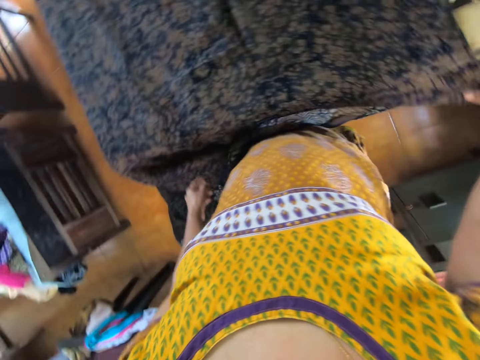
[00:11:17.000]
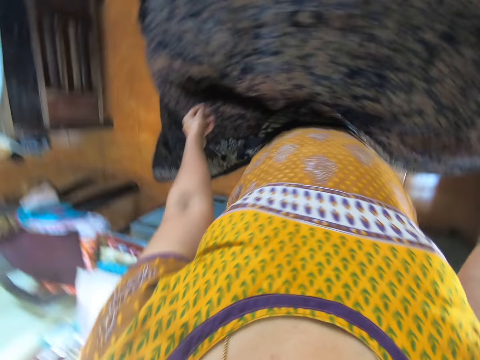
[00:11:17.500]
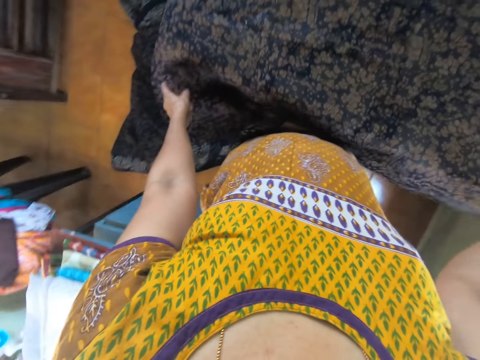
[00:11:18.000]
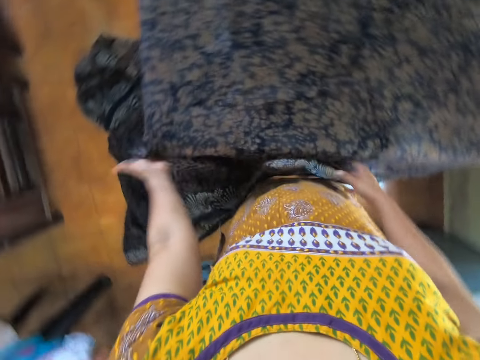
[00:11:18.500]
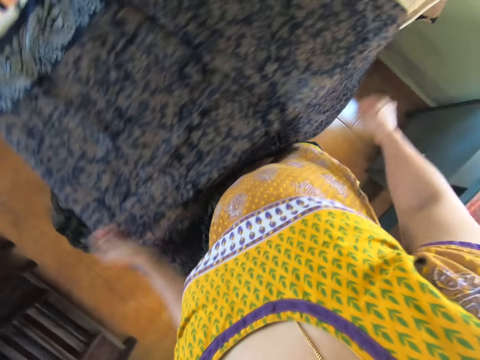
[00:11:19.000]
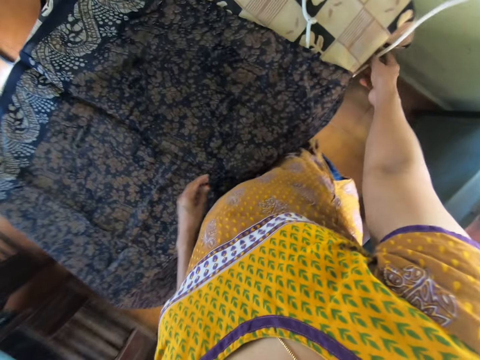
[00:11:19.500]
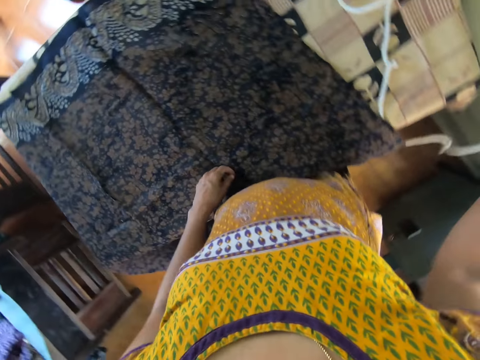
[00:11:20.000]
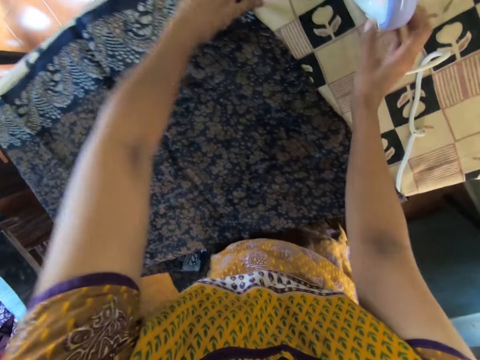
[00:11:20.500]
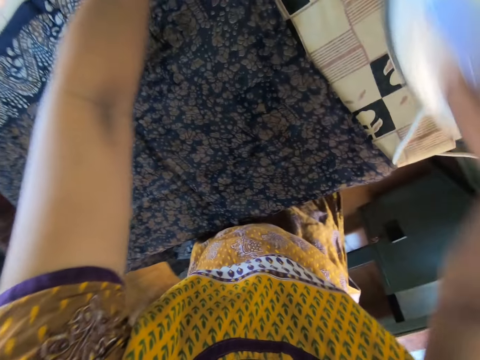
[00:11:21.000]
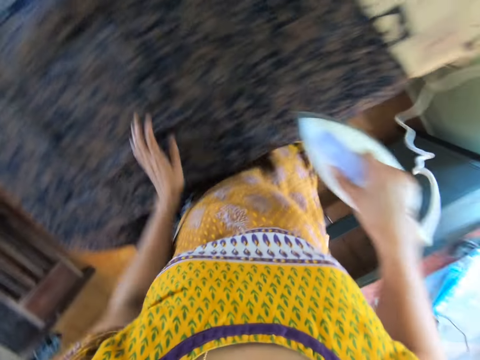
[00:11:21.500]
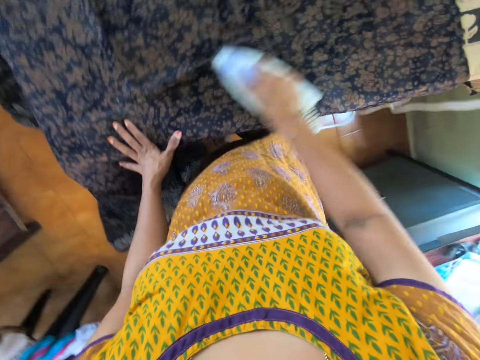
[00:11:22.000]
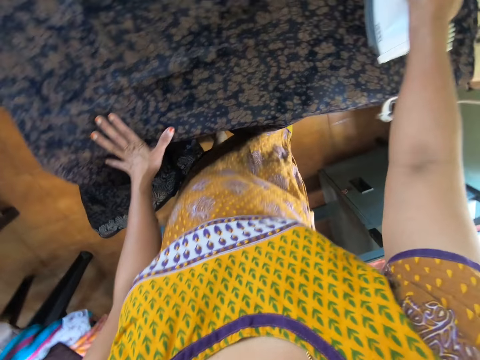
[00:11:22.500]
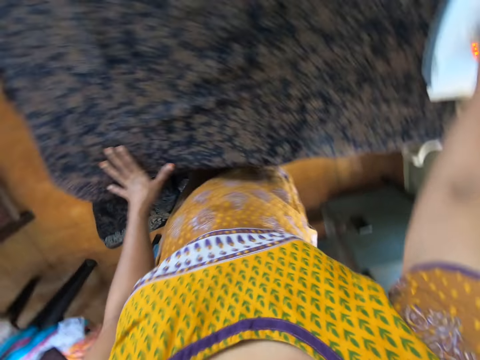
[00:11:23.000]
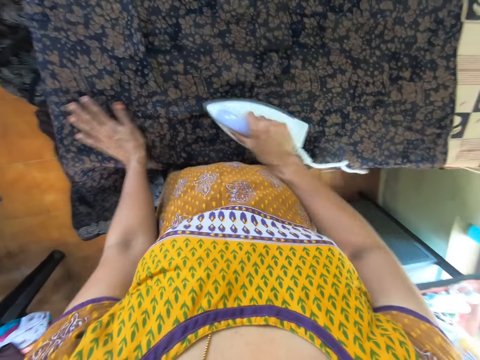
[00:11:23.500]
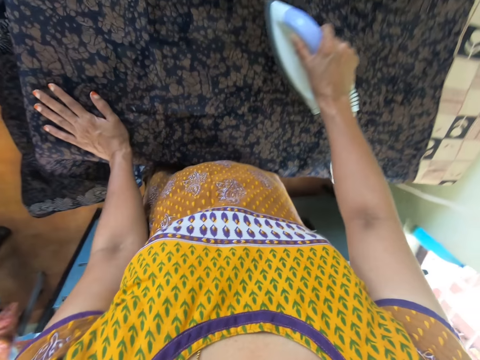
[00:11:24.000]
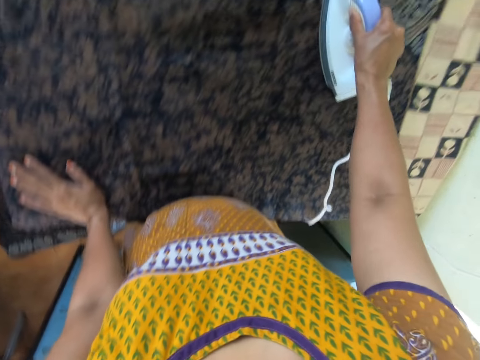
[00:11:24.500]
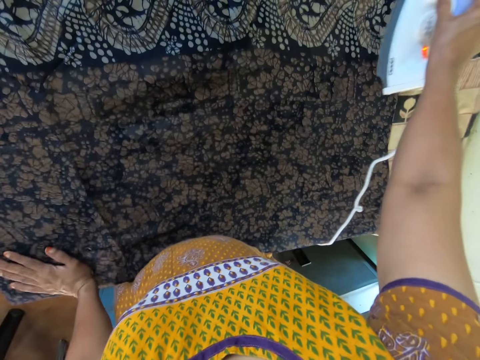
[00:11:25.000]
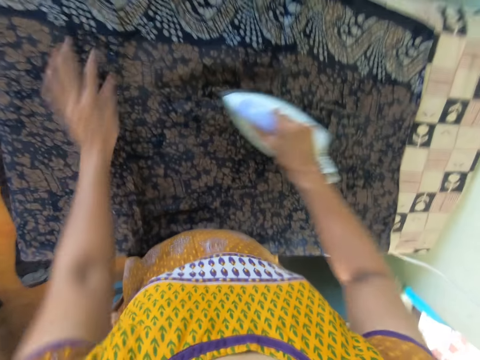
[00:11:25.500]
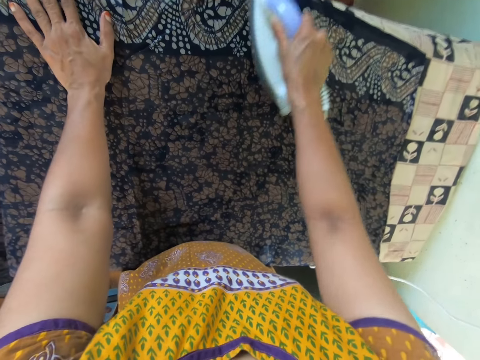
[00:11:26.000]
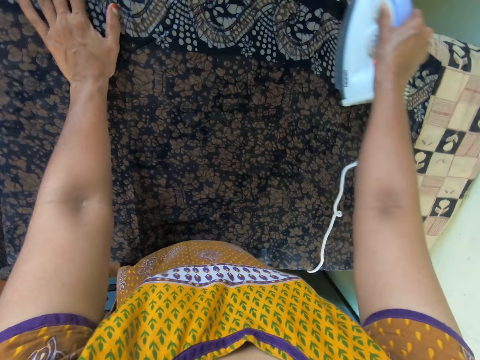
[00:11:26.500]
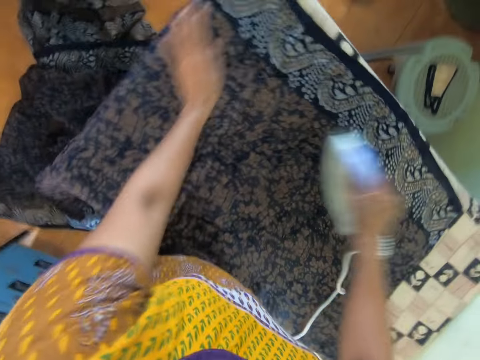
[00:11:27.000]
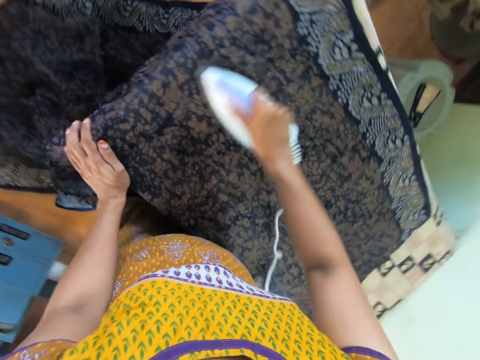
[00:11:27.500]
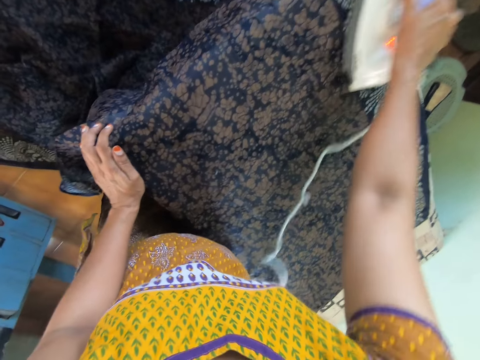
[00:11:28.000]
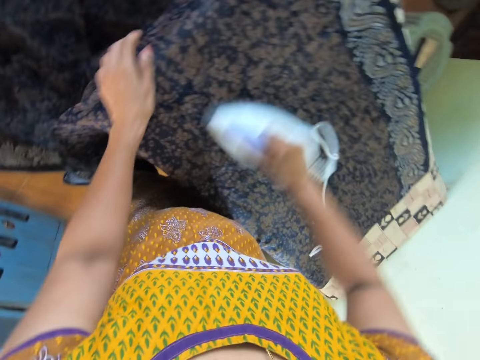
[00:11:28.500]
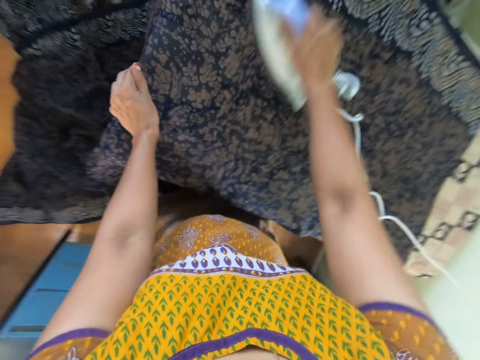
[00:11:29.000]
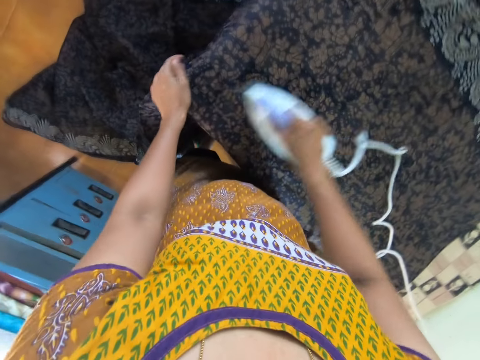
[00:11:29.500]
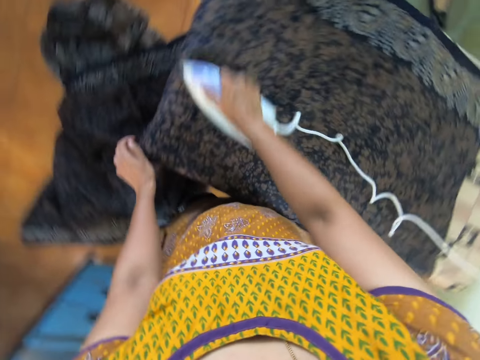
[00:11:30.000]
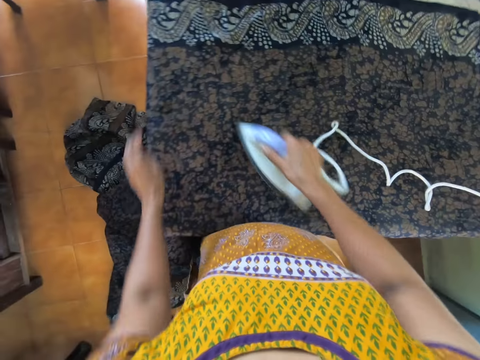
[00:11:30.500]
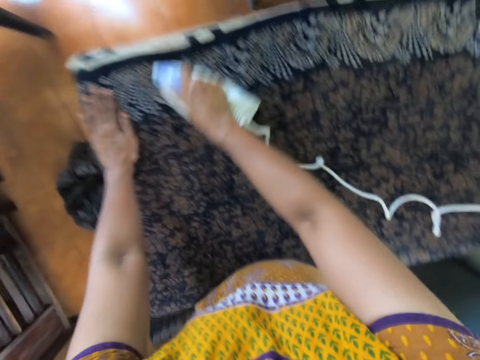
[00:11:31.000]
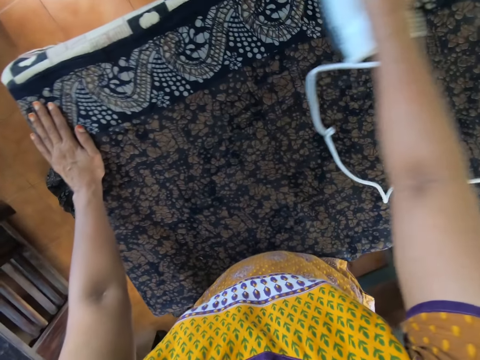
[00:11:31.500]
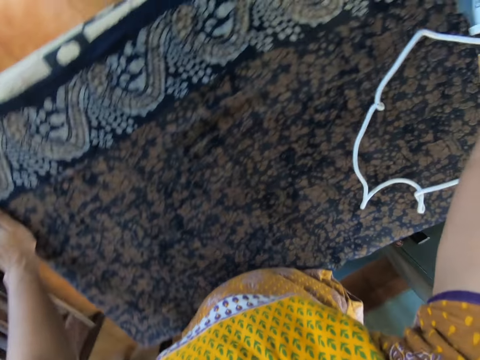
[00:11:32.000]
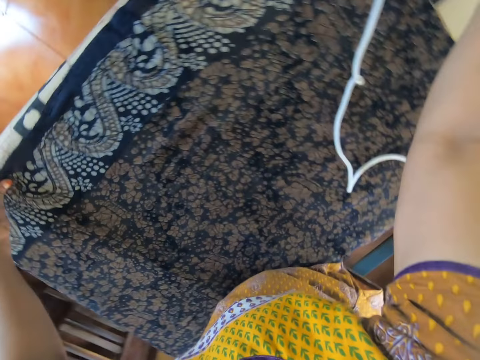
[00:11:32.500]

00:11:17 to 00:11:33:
The camera wearer pulls the cable of the iron on the table with her right hand. She touches the cloth on the table with her left hand. She removes her left hand from the cloth on the table. She pulls the cloth on the table with her left hand. She picks up the iron on the table with her right hand. She places her left hand on the cloth on the table. She irons the cloth on the table with her right hand. She removes her left hand from the cloth on the table. She places her left hand on the cloth on the table. She removes her left hand from the cloth on the table. She places her left hand on the cloth on the table. She removes her left hand from the cloth on the table. She places her left hand on the cloth on the table. She removes her left hand from the cloth on the table. She places her left hand on the cloth on the table. She moves her left hand on the cloth on the table. She removes her left hand from the cloth on the table. She places her left hand on the cloth on the table.

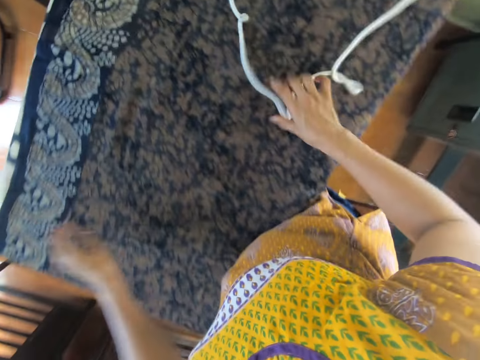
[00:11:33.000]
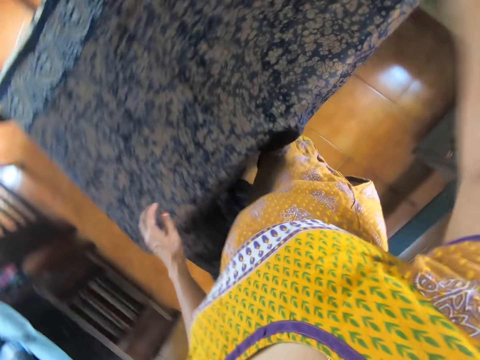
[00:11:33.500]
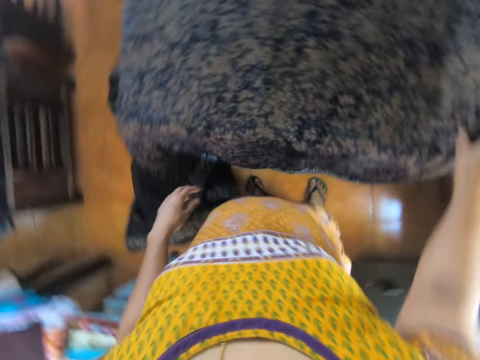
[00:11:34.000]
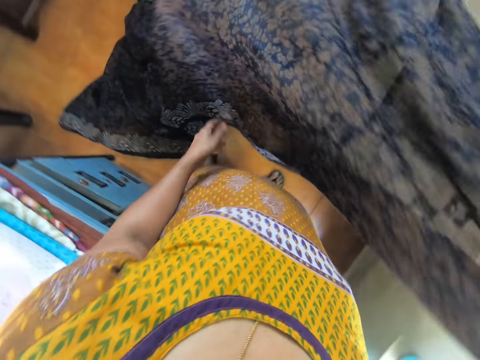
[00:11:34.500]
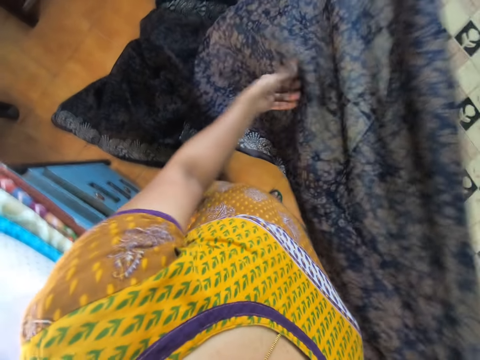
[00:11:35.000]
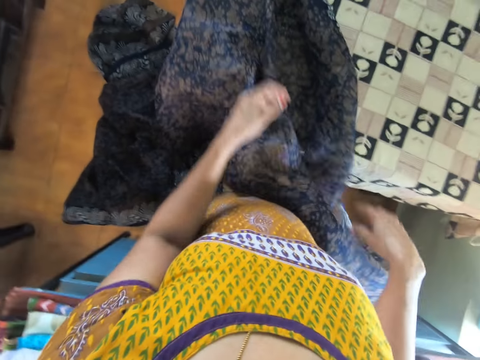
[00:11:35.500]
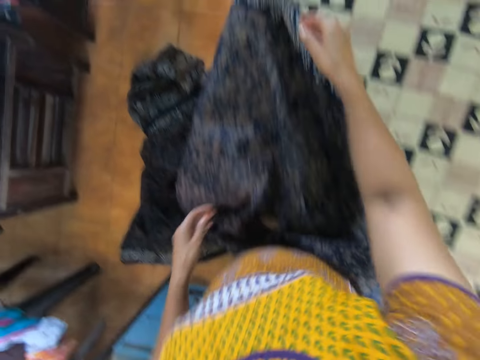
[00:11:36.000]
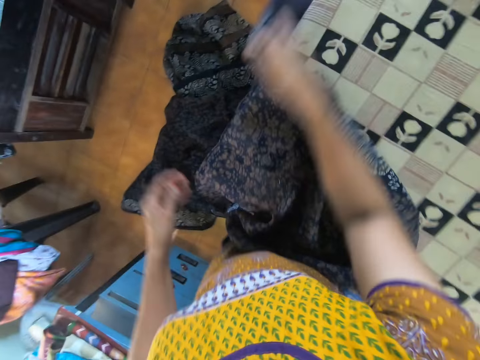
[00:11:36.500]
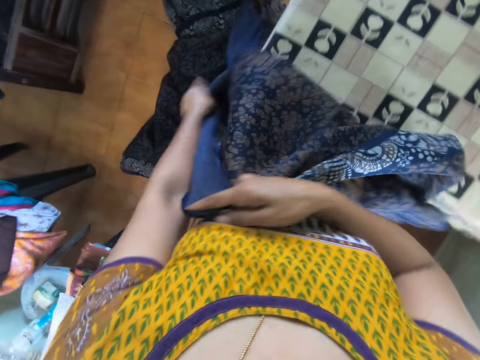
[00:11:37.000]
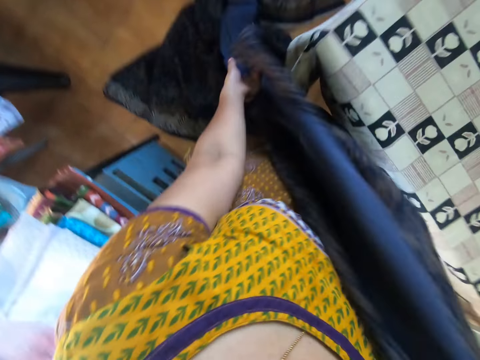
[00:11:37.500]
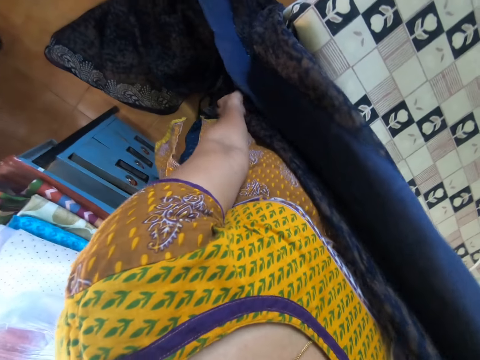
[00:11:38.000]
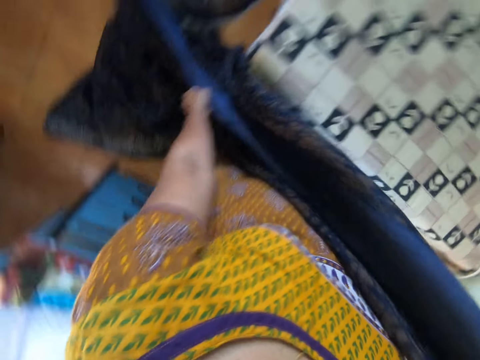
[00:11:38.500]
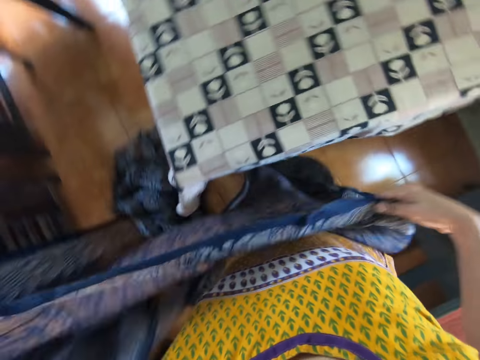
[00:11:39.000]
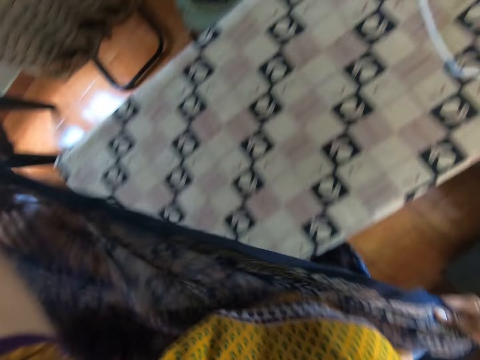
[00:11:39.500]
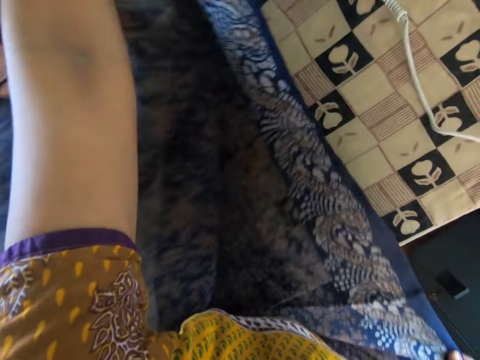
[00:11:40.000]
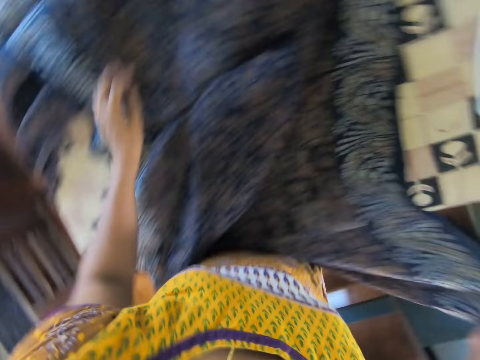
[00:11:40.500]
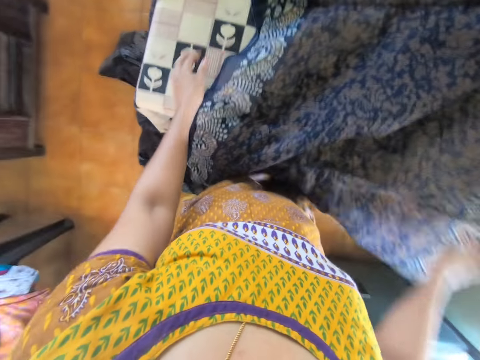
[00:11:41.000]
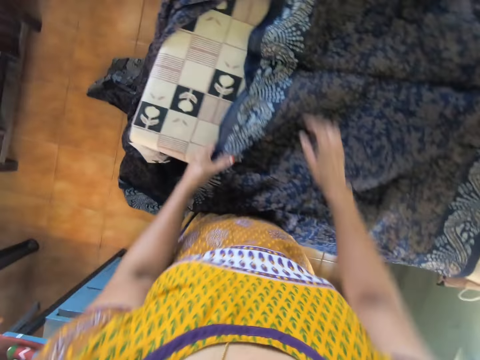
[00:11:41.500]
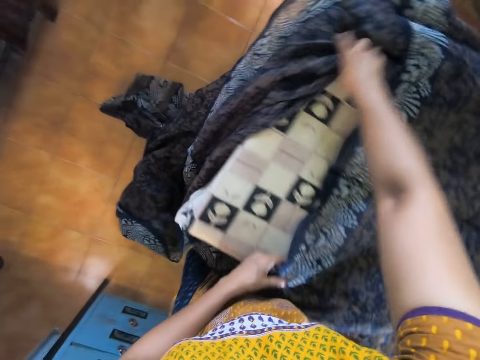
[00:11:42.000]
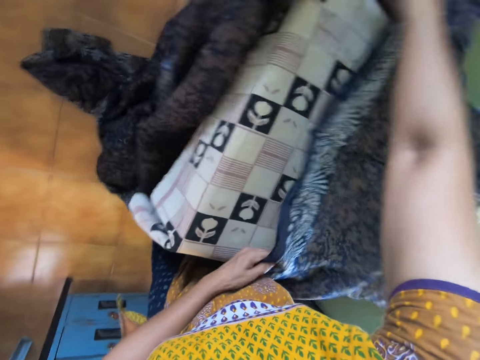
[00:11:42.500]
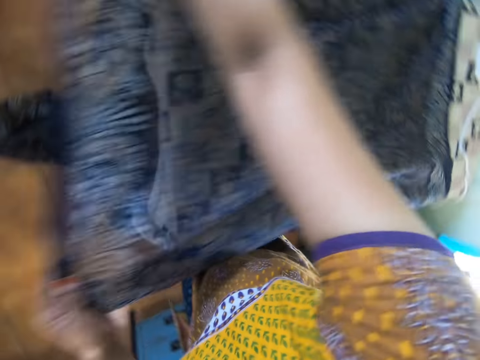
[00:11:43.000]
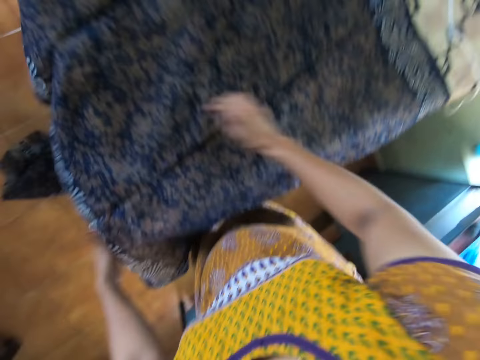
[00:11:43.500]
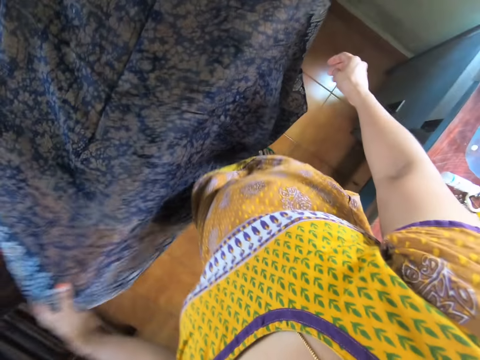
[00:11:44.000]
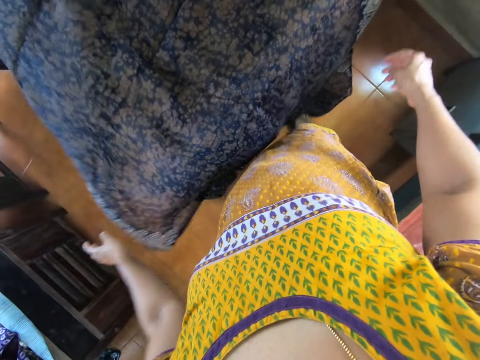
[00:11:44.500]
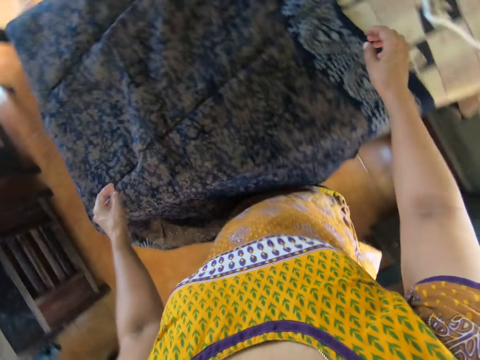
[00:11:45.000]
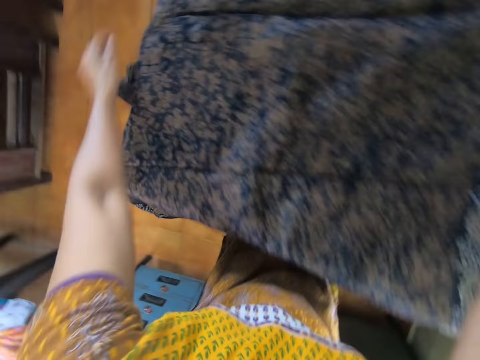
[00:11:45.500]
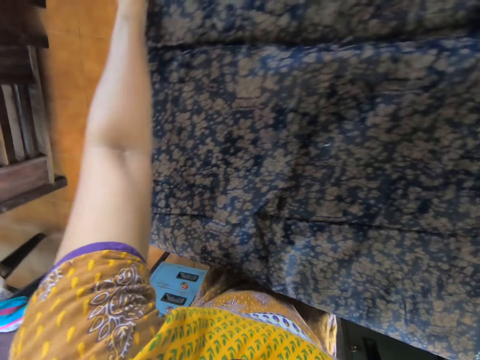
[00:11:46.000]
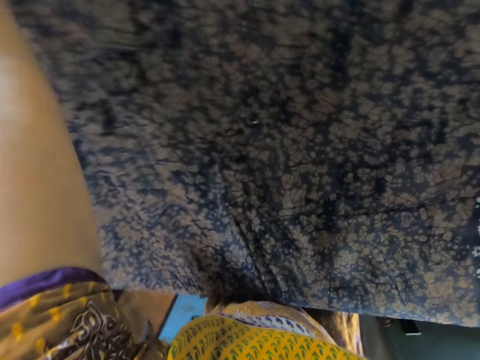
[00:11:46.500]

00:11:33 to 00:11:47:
The camera wearer removes her left hand from the cloth on the table. She picks up the cable of the iron on the cloth on the table with her right hand. She puts the iron on the ironing table. She picks up the cloth from the table with her right hand. She adjusts the material. She removes her right hand from the cloth. She picks up the cloth from the table with her right hand. She holds the cloth in her right hand with her left hand. She pulls the cloth in both hands with her right hand. She lays the cloth on the table with both hands.
